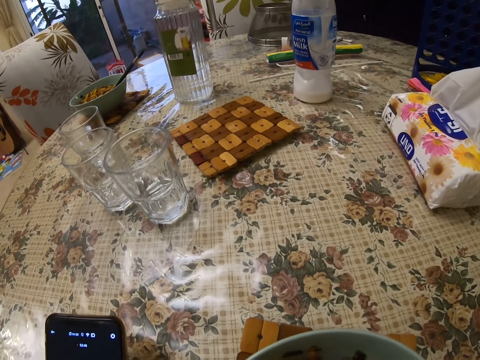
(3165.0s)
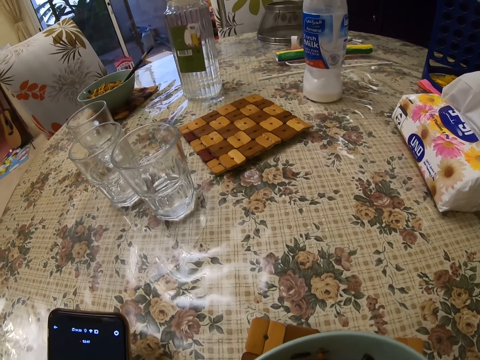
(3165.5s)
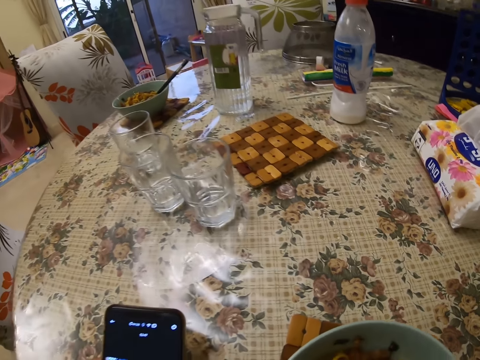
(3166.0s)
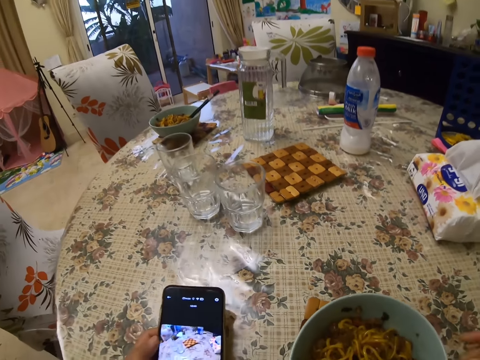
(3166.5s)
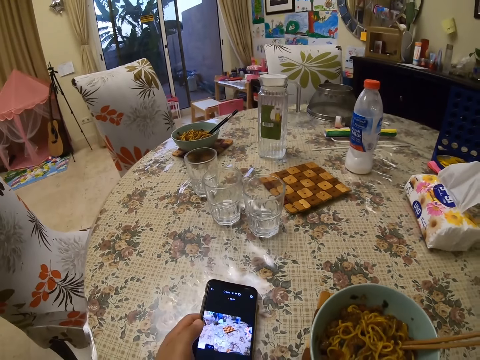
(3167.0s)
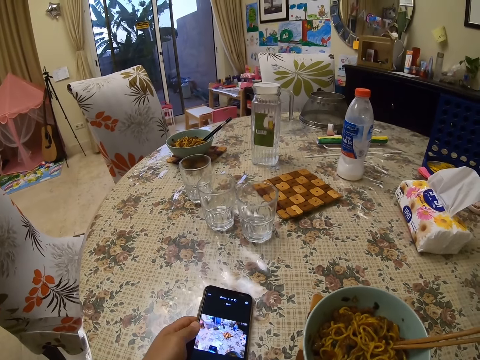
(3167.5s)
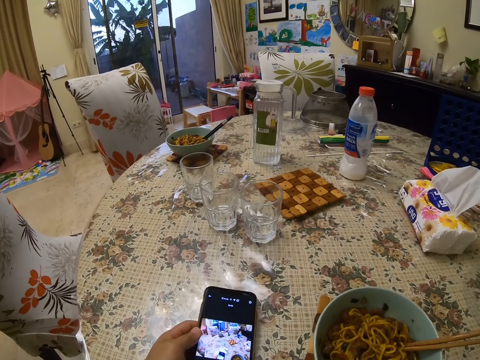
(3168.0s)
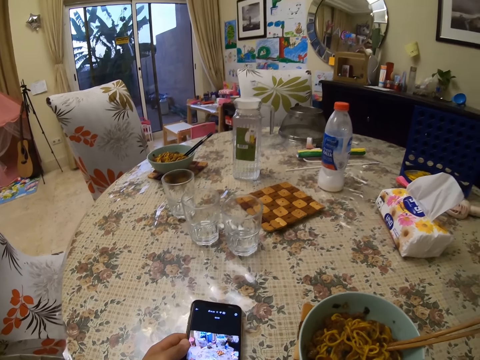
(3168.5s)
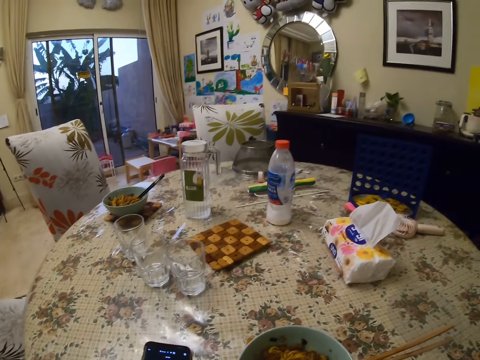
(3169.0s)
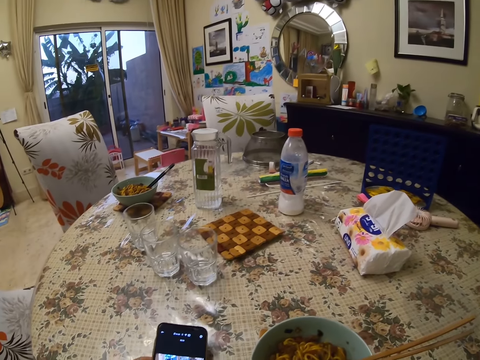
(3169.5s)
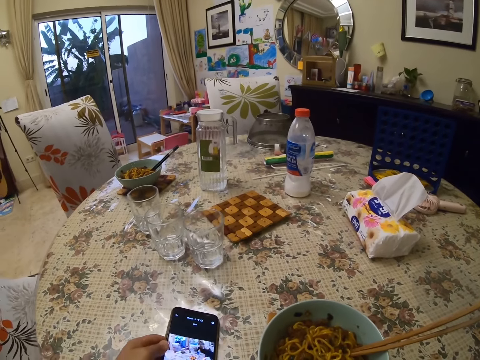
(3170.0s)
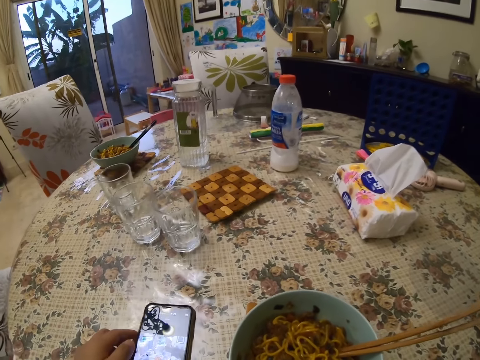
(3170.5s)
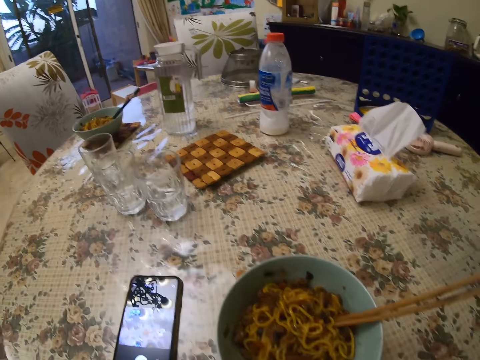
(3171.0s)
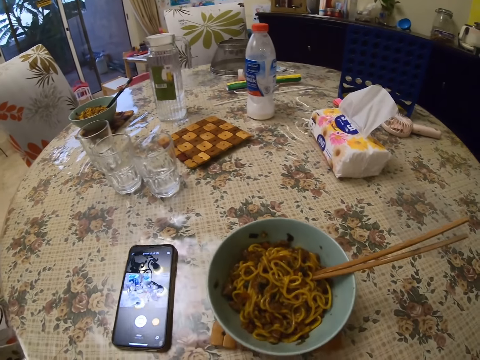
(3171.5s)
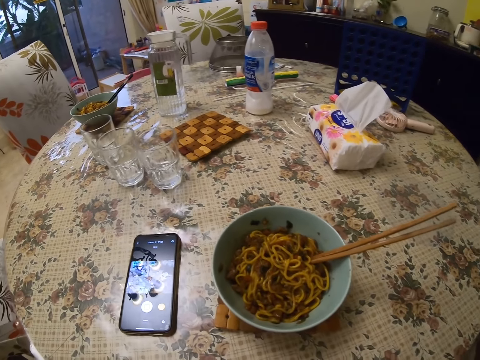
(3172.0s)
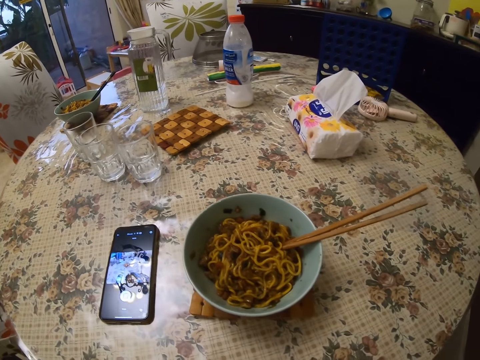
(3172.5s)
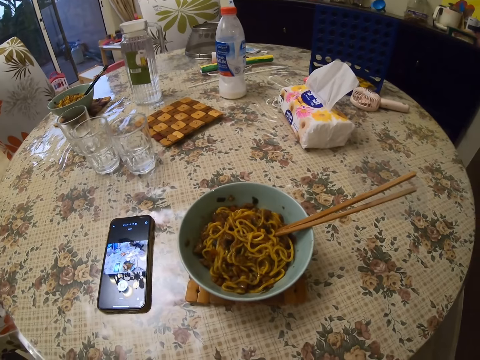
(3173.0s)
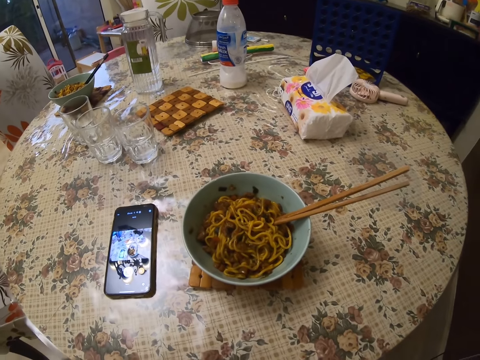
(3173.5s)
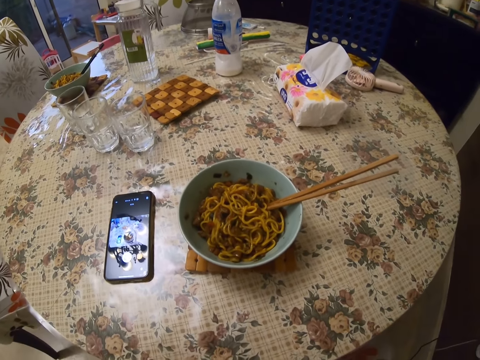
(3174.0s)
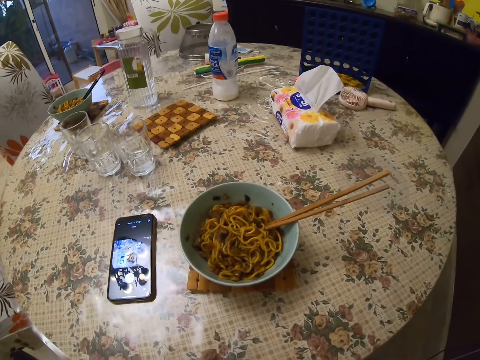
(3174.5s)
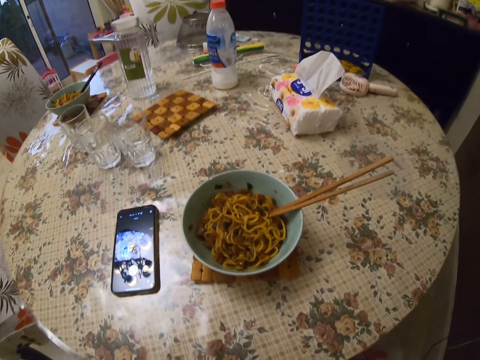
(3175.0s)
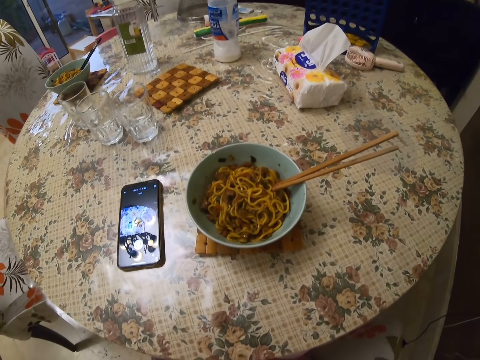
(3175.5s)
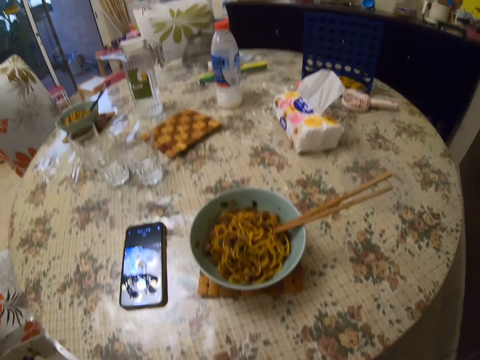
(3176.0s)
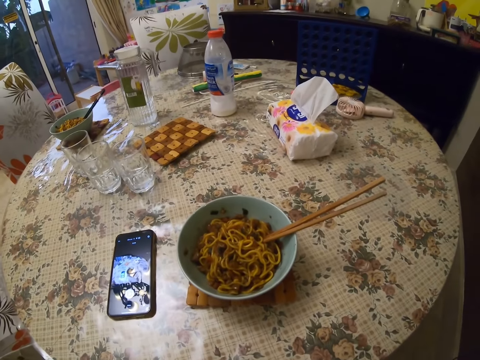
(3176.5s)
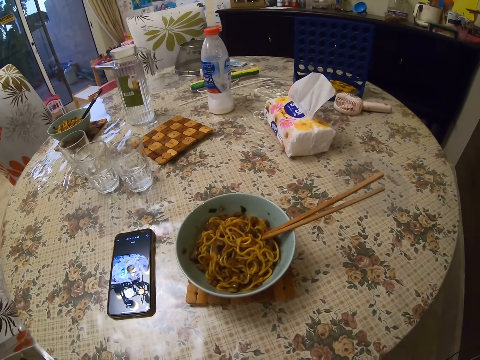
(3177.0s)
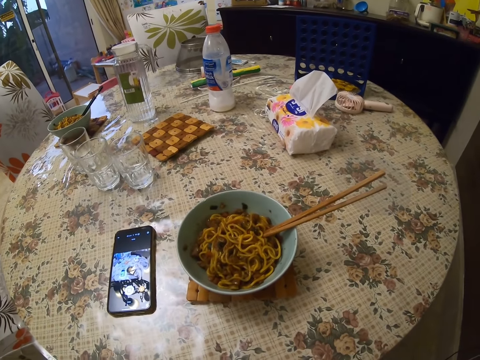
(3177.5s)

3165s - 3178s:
The camera wearer stares at the phone in her left hand. She drops the phone on the table with her left hand. She adjusts the camera with her left hand. She lifts the left hand up. She stares at the table.

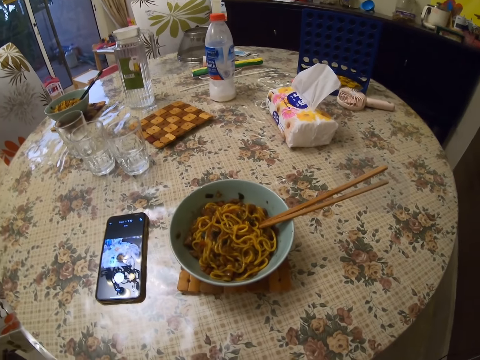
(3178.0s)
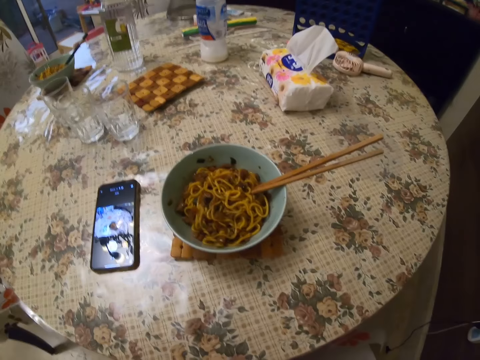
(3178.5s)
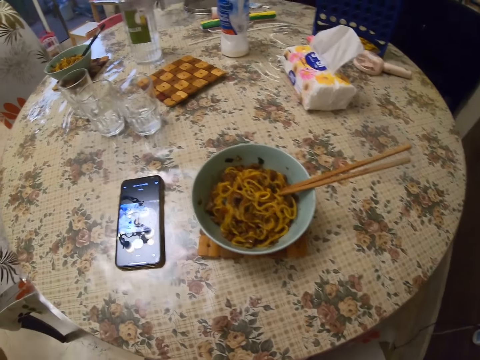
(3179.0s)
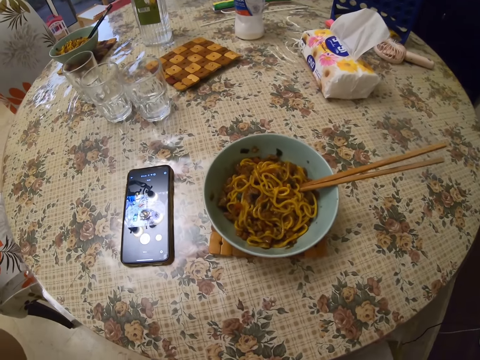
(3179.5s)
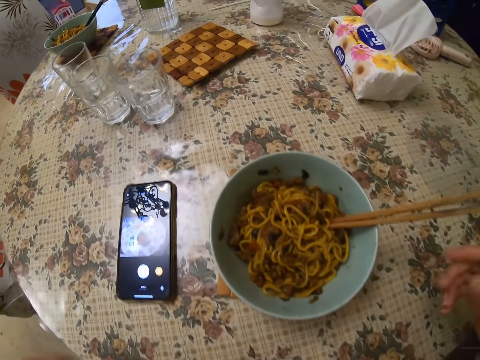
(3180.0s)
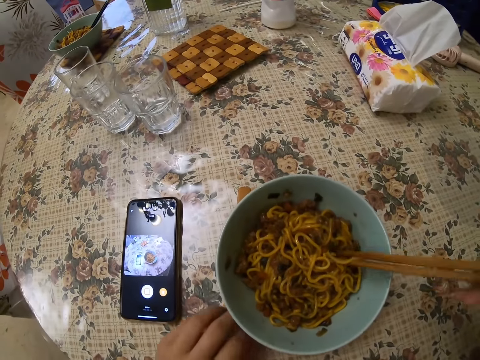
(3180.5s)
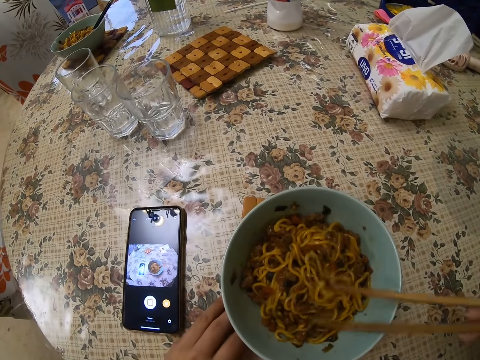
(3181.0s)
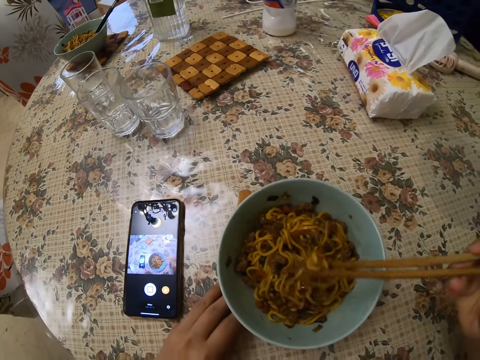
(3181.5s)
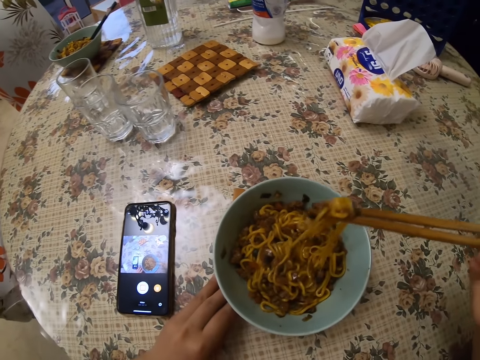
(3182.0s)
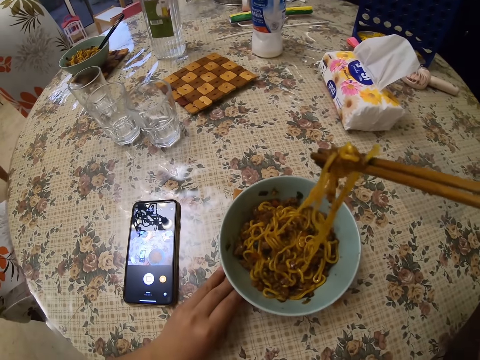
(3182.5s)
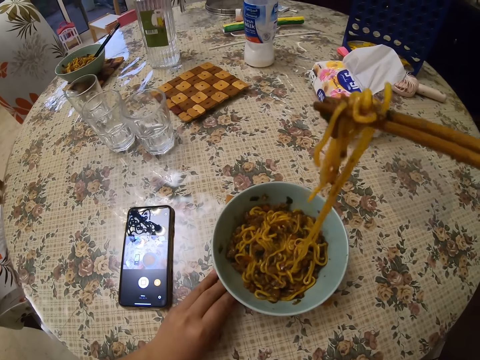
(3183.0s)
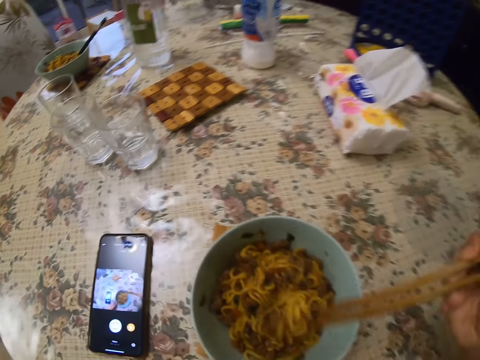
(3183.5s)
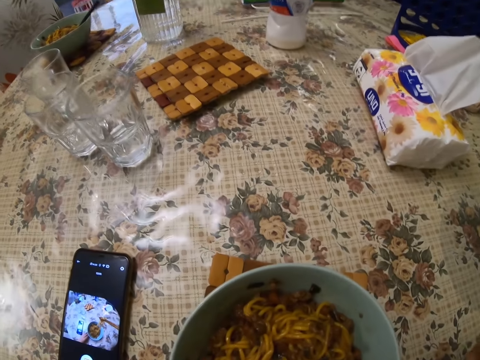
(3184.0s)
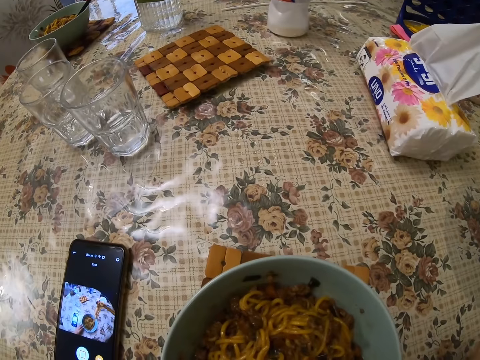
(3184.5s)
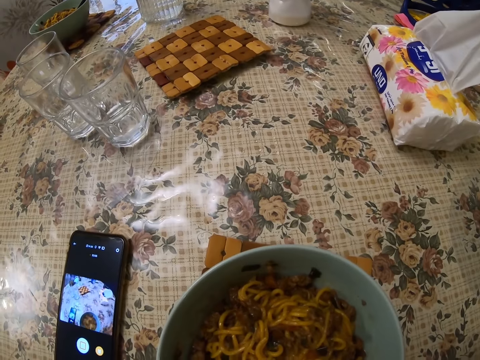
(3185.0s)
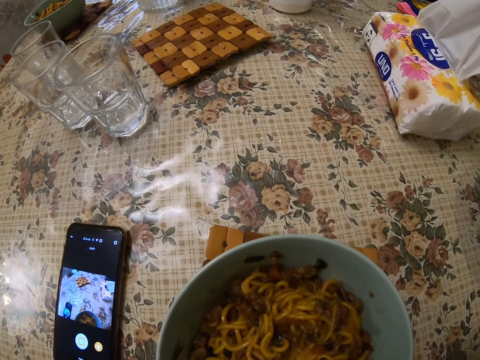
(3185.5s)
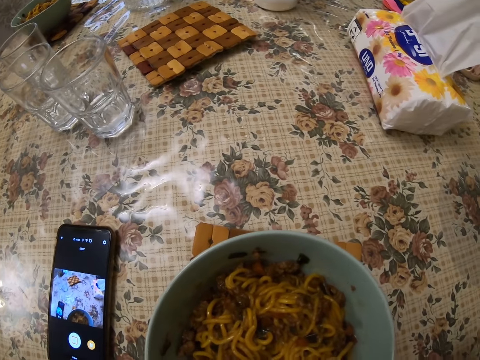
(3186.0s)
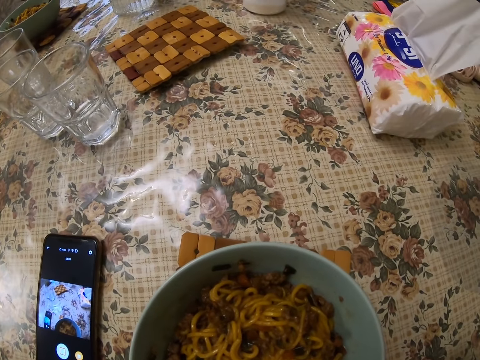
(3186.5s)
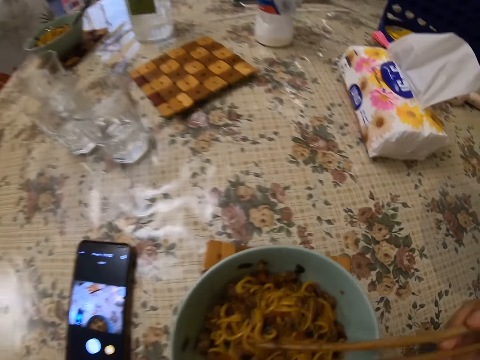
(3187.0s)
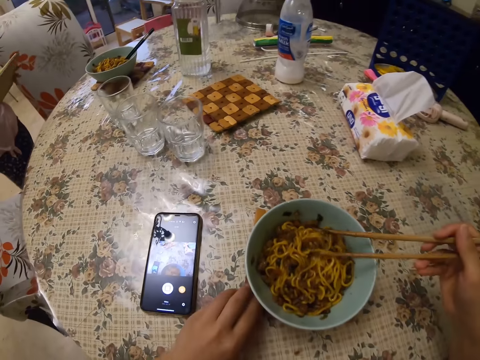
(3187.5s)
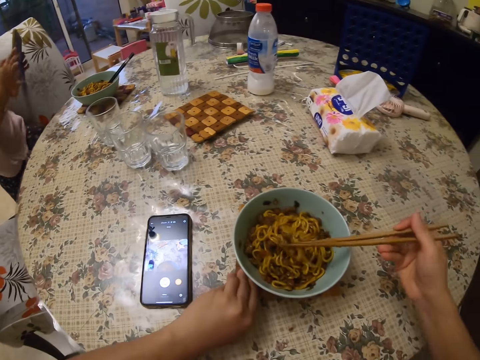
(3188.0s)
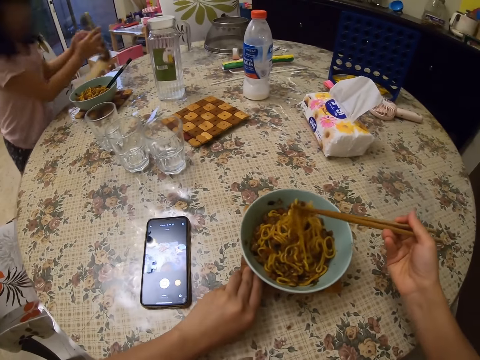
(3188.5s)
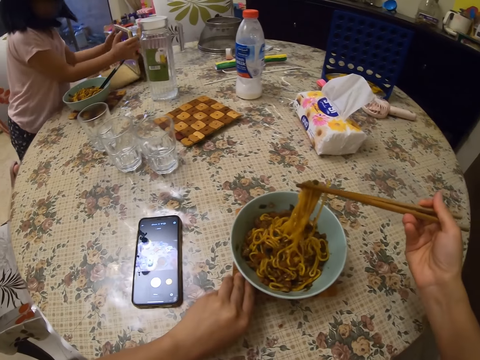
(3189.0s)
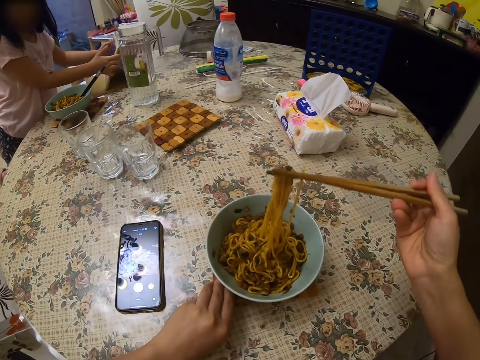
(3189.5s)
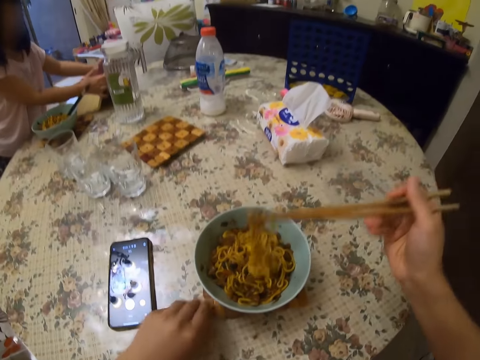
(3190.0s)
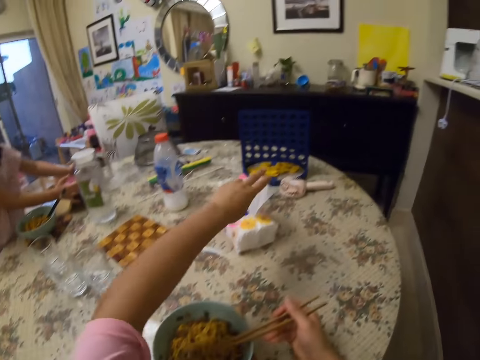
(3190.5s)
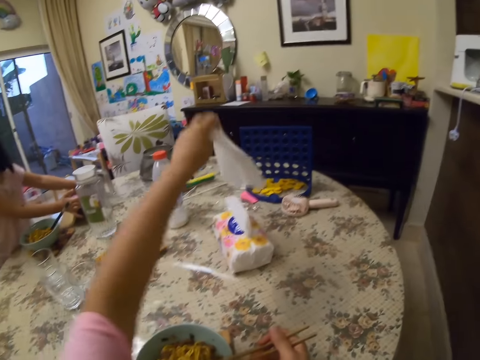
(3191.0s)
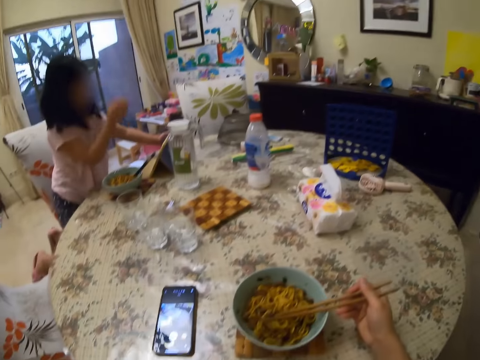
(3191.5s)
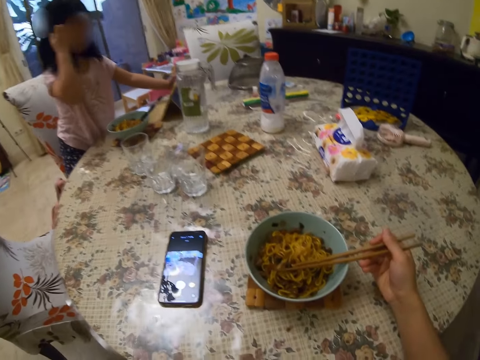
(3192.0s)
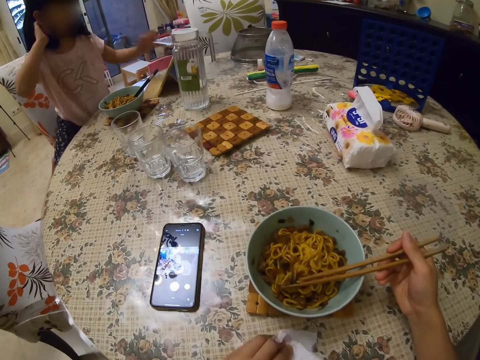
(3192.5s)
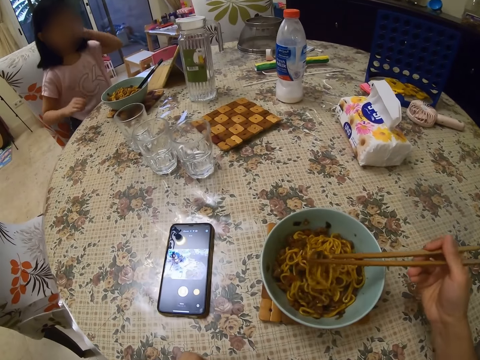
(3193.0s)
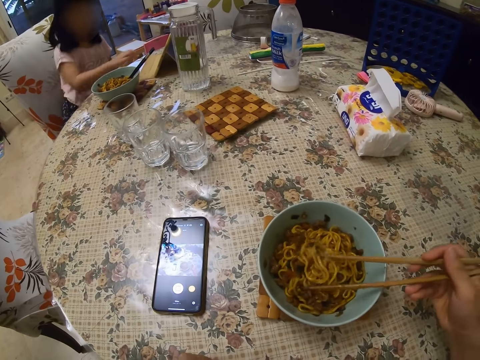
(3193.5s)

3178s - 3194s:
The camera wearer grabs the chopstick in the mug bowl with her right hand. She holds the chopsticks with her right hand. She holds the bowl with her left hand. She takes some spaghetti from the bowl with the pair of chopsticks in her right hand. She eats the food. She takes some spaghetti from the bowl with the chopsticks in her right hand. The girl holds a tablet with both hands. The girl drops the tablet on the table with both hands. The camera wearer takes a serviette paper from a pack on the table with her left hand. She cleans her mouth with the serviette paper in her left hand. The girl touches her hair with a right hand. The camera wearer cleans the table with the serviette paper in her left hand. The girl sits on the chair. The camera wearer takes some spaghetti from the bowl with the chopsticks in her right hand.
